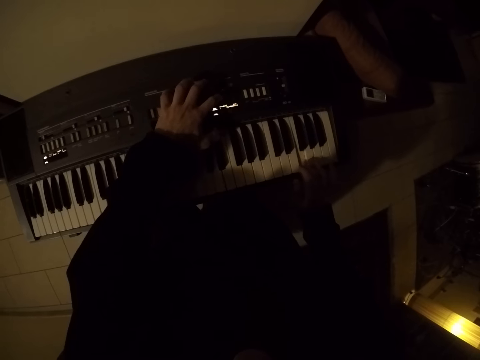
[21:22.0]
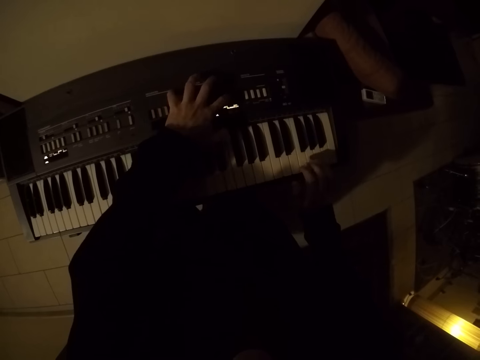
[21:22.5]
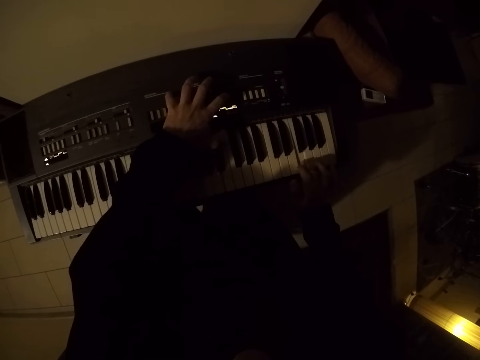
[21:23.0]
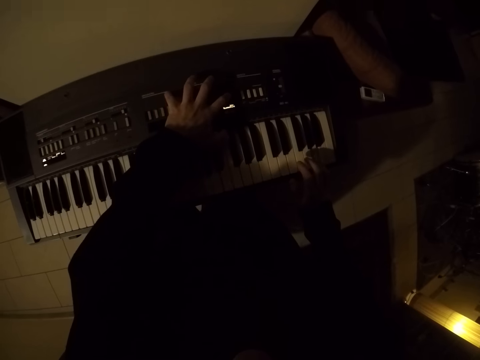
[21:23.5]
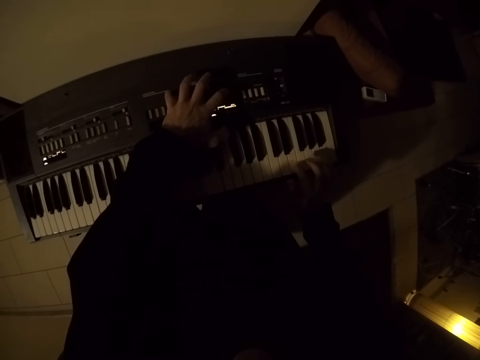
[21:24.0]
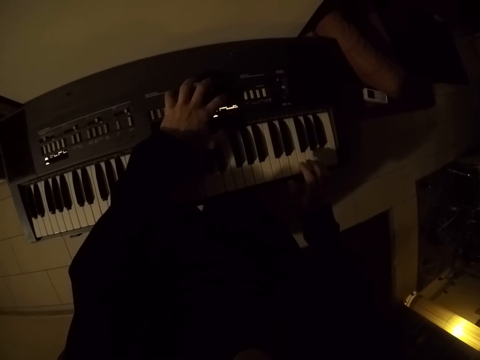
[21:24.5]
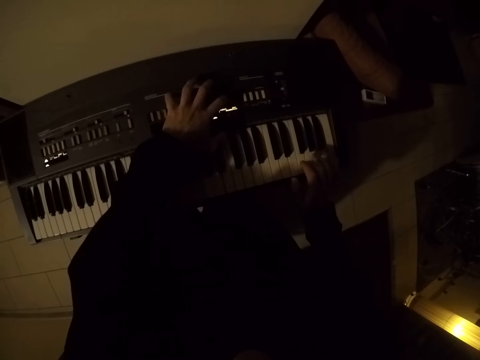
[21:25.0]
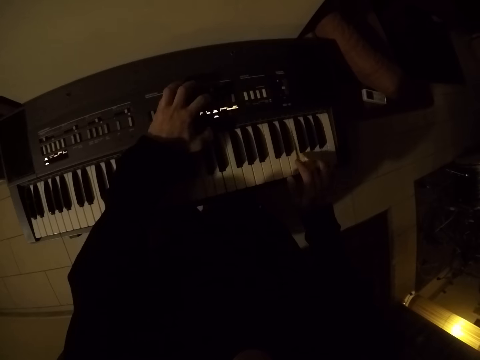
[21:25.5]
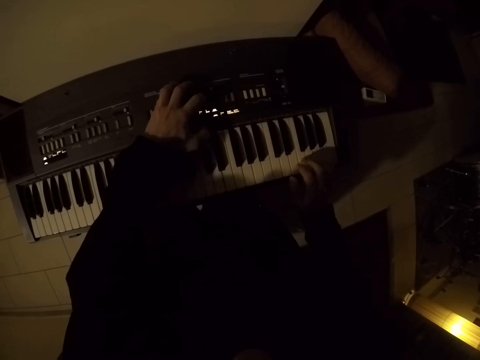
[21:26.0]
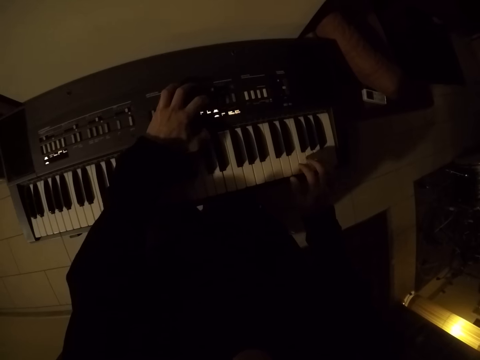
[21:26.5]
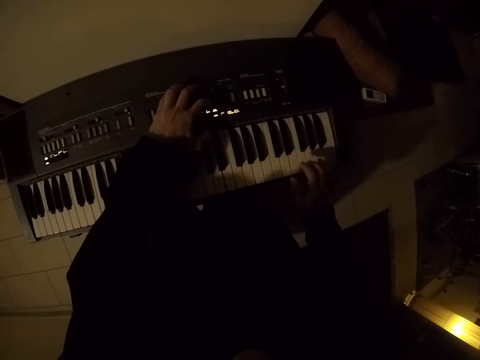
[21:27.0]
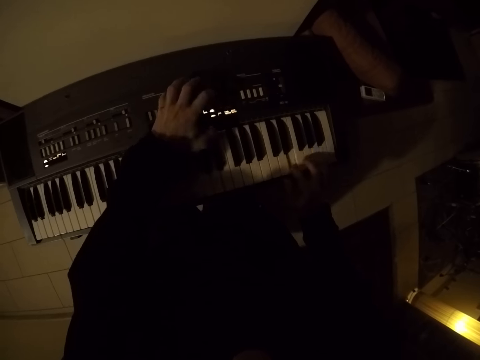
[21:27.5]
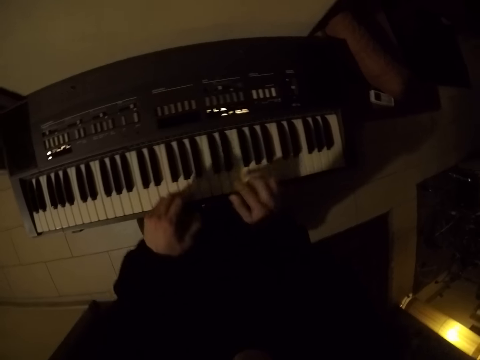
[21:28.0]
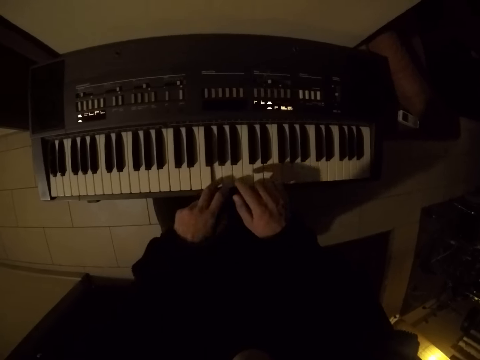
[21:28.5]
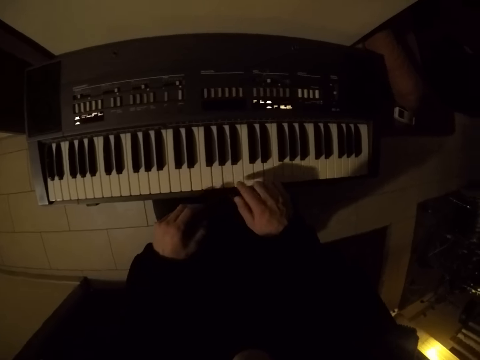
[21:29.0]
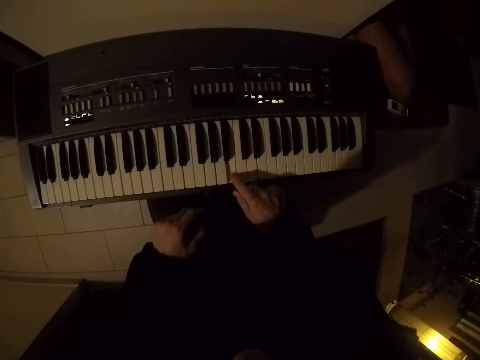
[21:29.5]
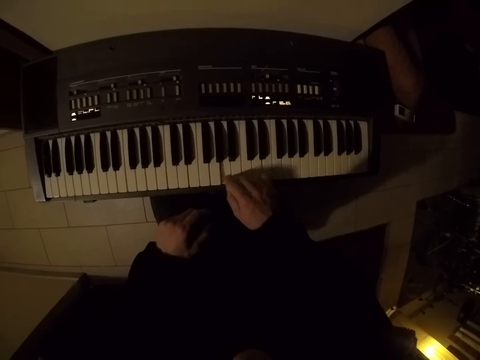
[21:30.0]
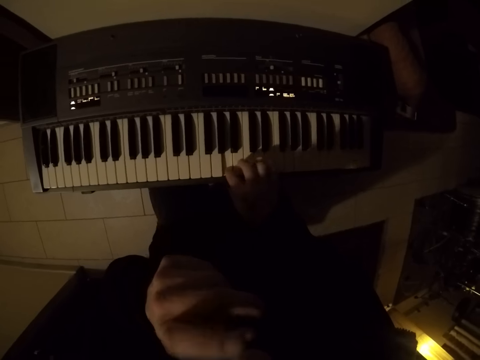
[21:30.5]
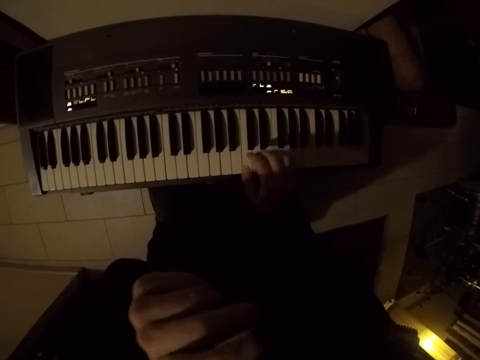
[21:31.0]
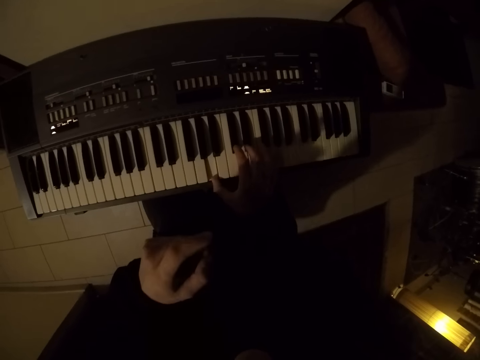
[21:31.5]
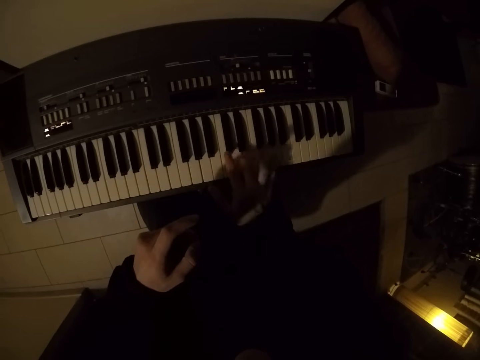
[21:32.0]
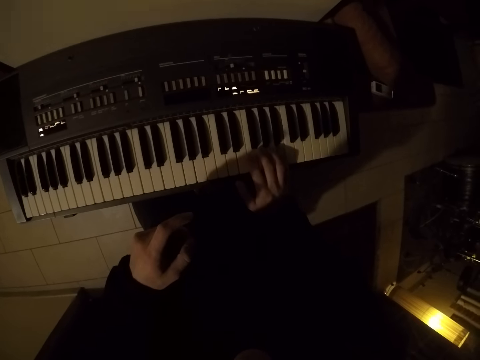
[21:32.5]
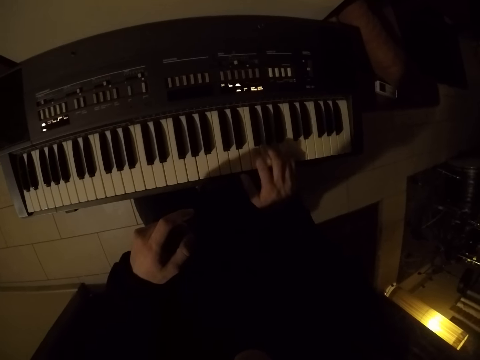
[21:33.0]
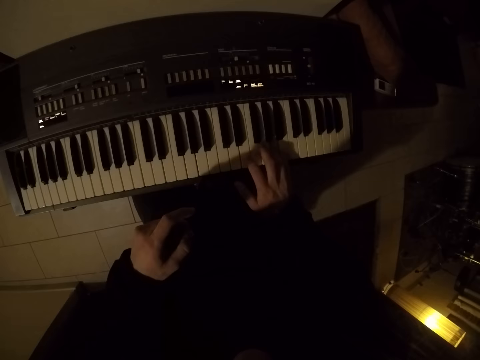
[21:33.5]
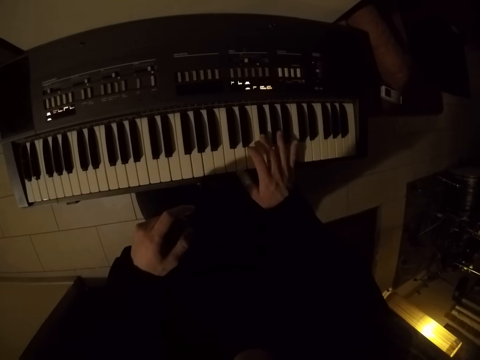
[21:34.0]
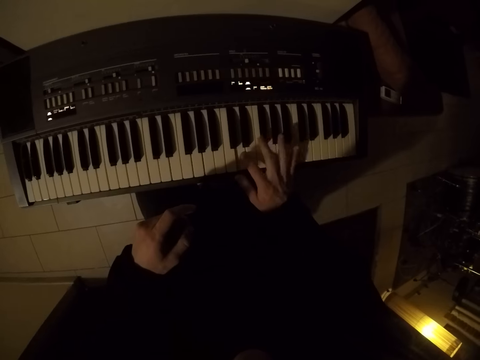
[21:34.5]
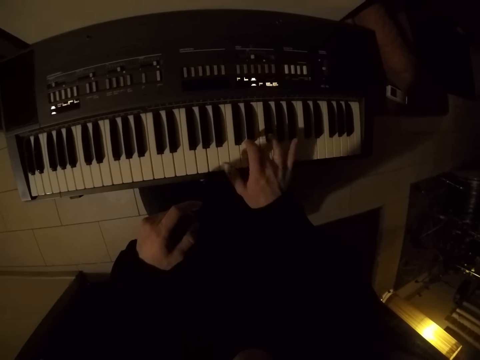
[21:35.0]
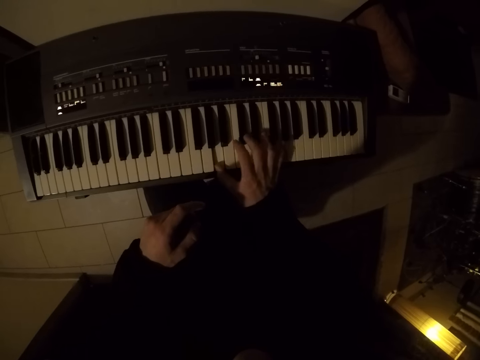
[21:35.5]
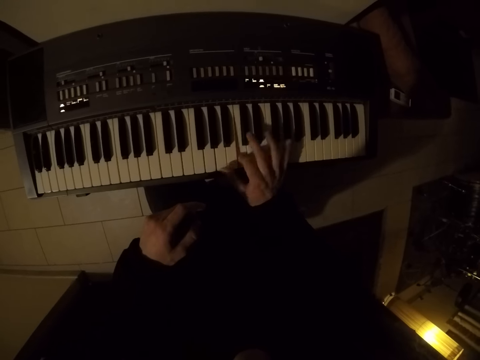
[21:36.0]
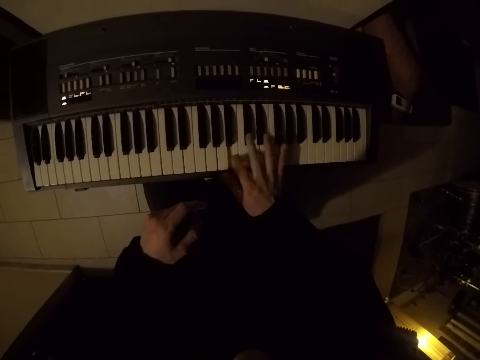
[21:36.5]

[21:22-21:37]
The camera wearer plays the piano with his right hand.

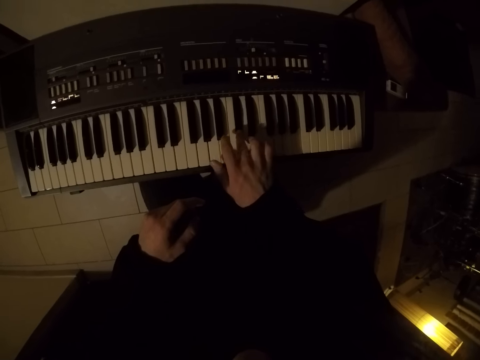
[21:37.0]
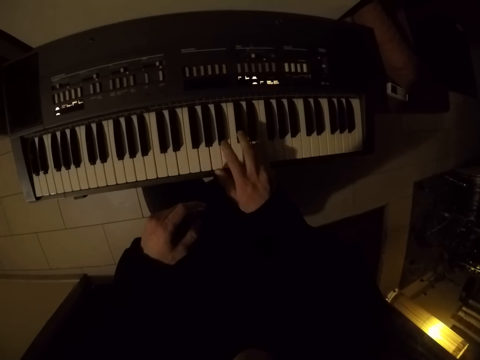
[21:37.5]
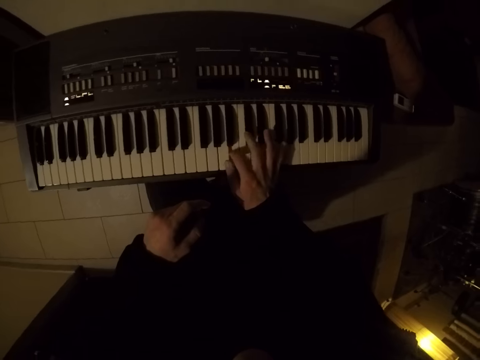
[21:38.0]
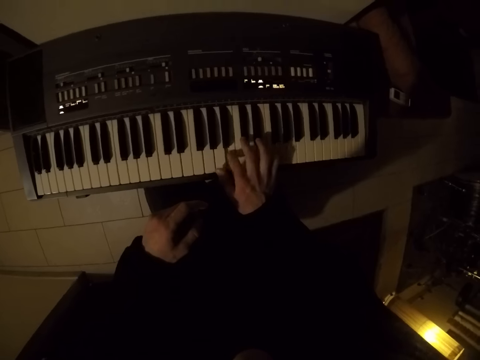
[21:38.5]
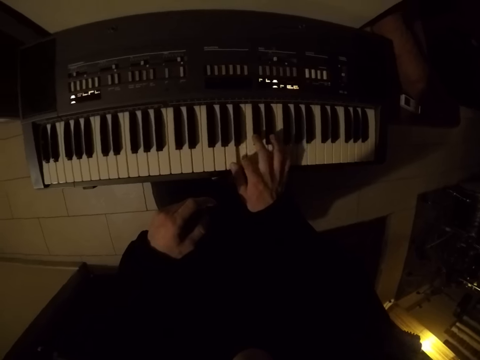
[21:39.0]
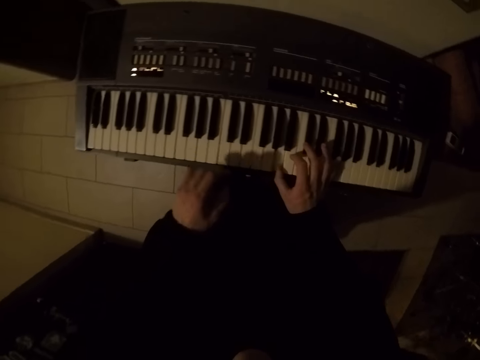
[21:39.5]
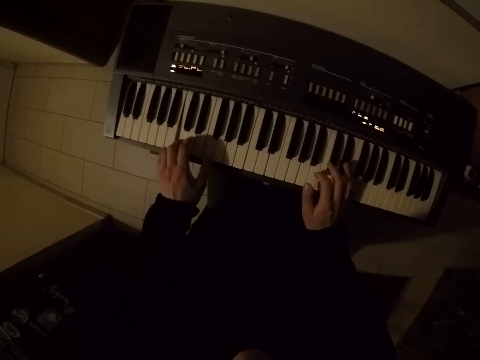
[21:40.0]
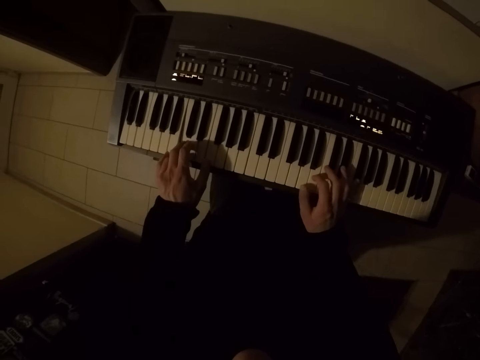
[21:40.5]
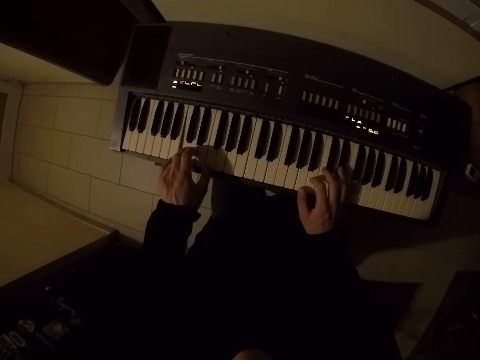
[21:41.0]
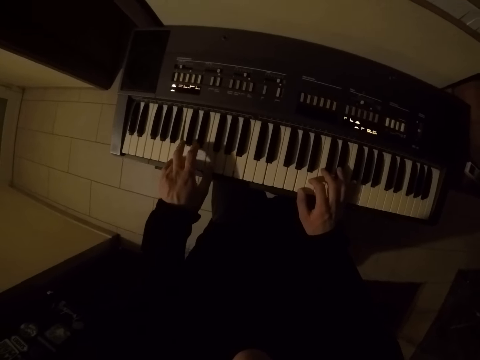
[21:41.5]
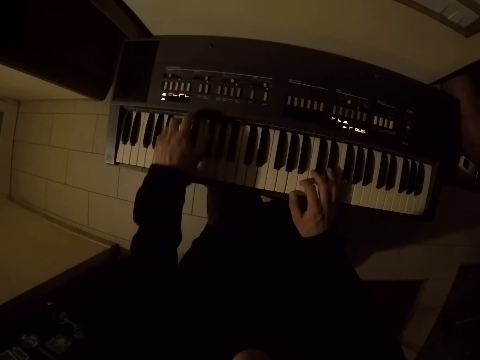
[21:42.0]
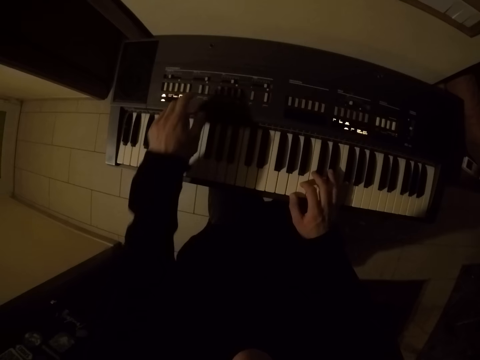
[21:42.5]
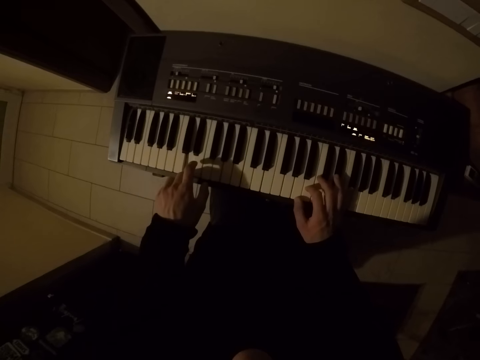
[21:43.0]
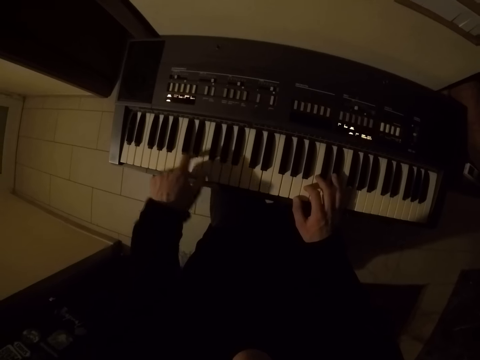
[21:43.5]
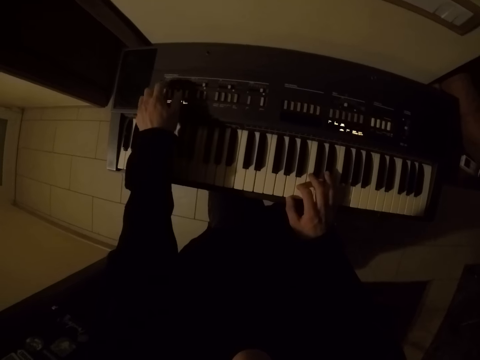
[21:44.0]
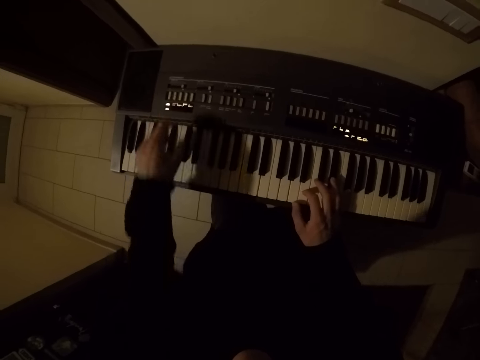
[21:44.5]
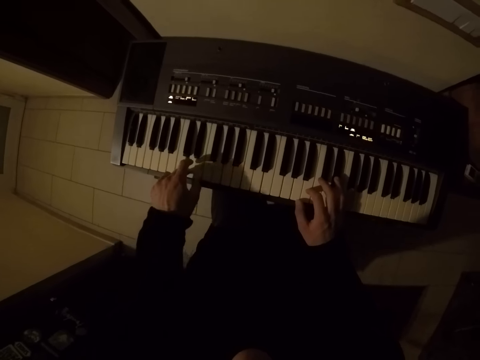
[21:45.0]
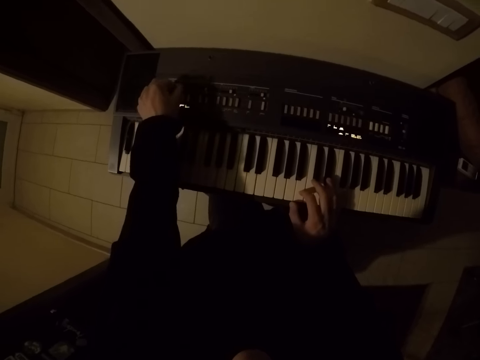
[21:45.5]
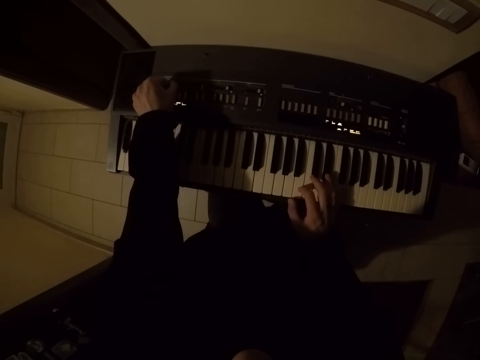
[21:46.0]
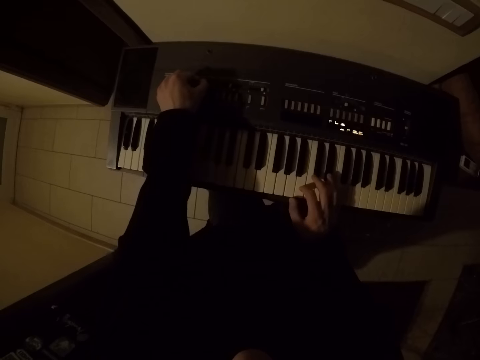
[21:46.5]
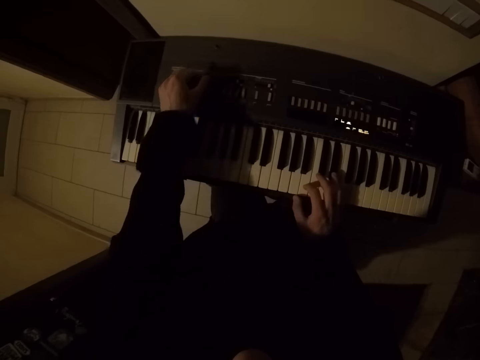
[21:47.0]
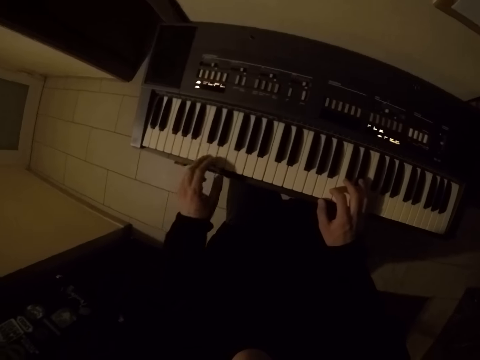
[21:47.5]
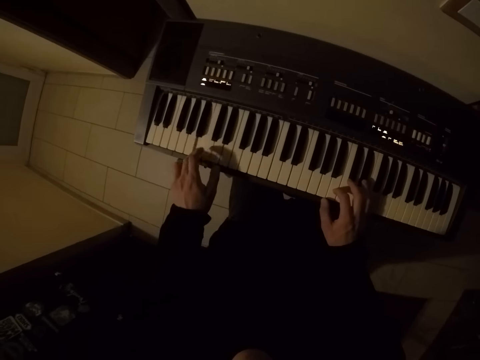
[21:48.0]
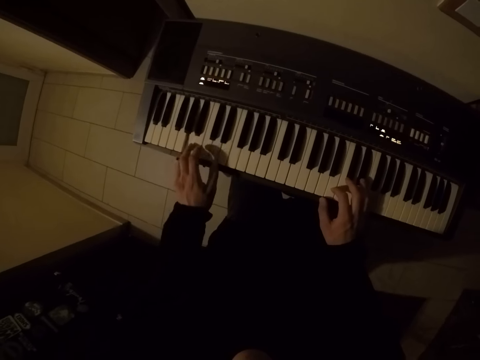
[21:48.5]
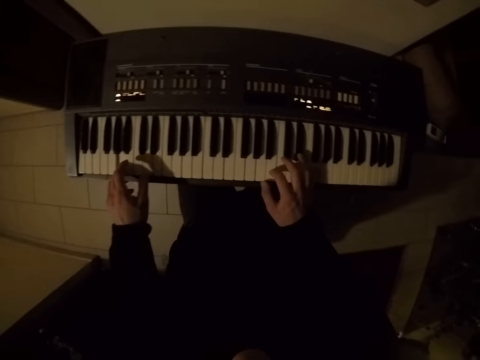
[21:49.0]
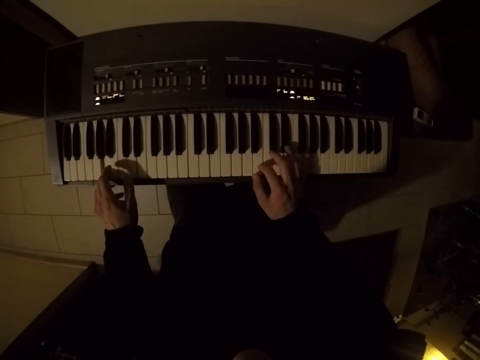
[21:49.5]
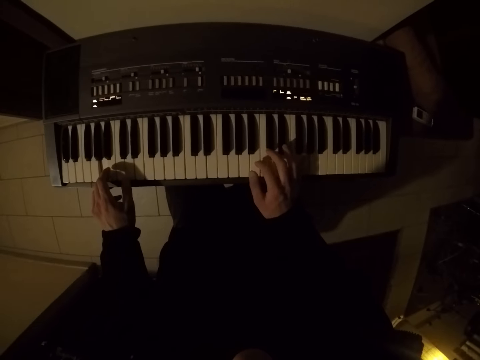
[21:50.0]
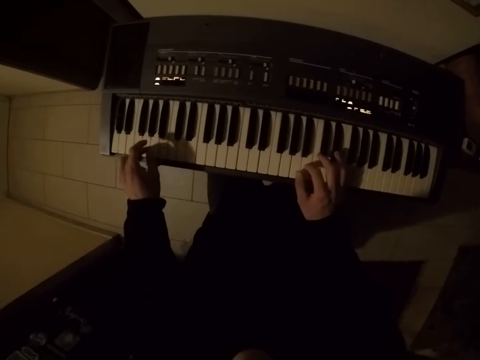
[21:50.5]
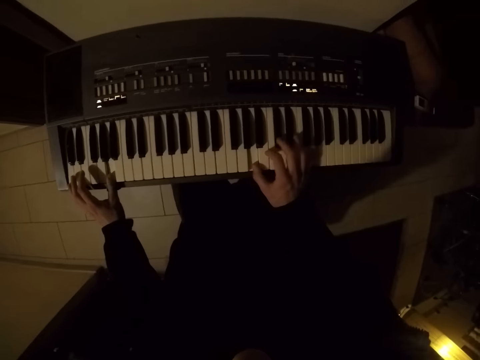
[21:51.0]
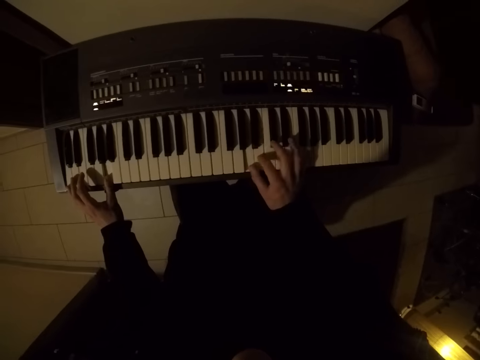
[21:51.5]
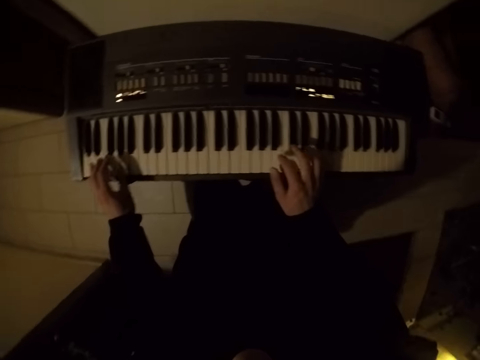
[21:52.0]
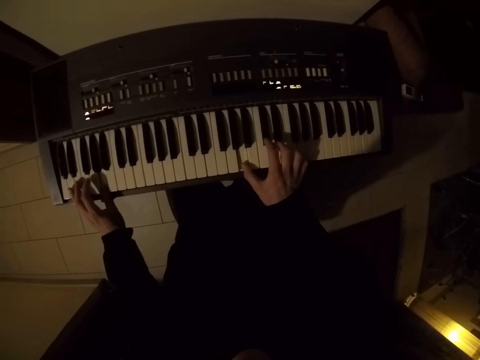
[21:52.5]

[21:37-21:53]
The camera wearer plays the piano with both hands. He presses the buttons on the piano with his left hand. He plays the piano with both hands.
